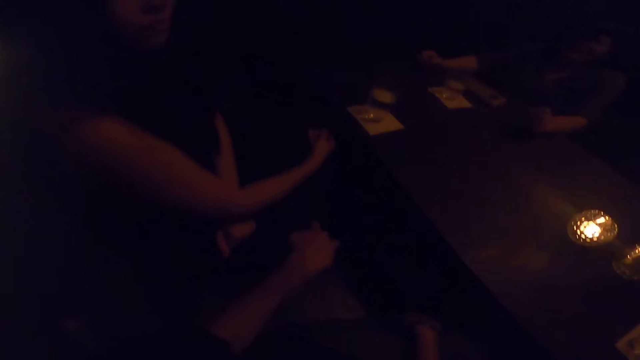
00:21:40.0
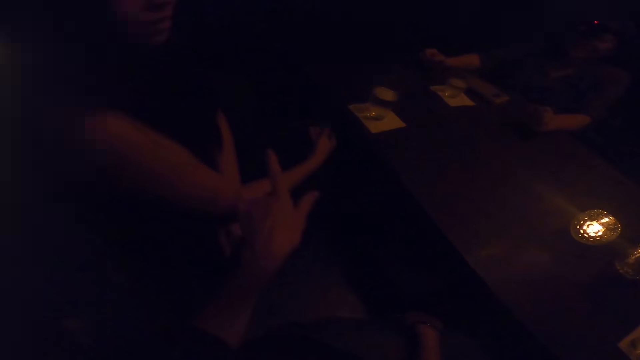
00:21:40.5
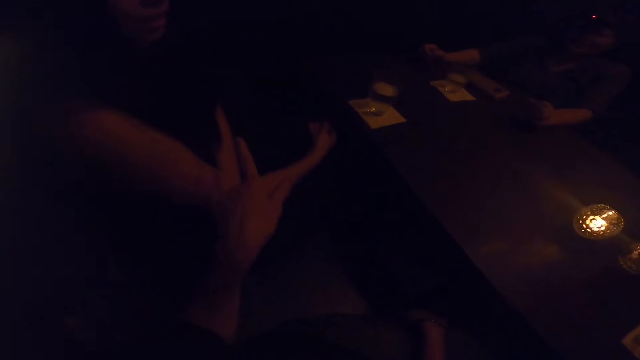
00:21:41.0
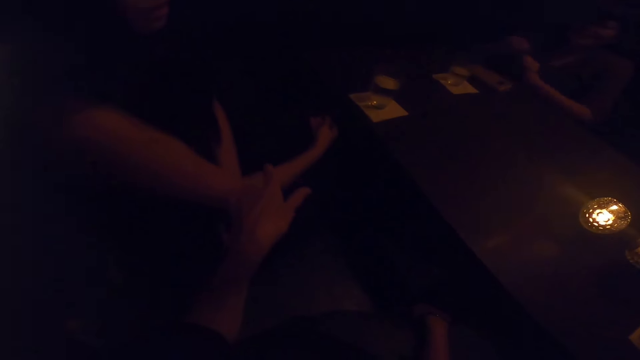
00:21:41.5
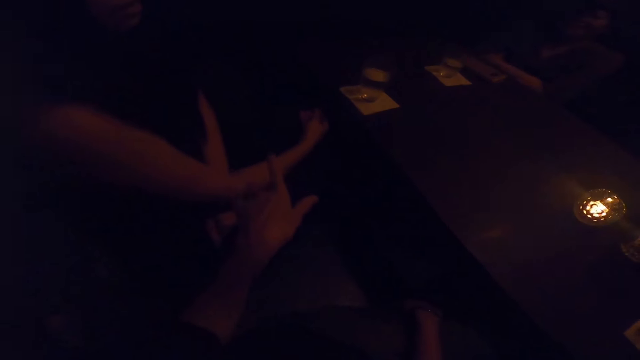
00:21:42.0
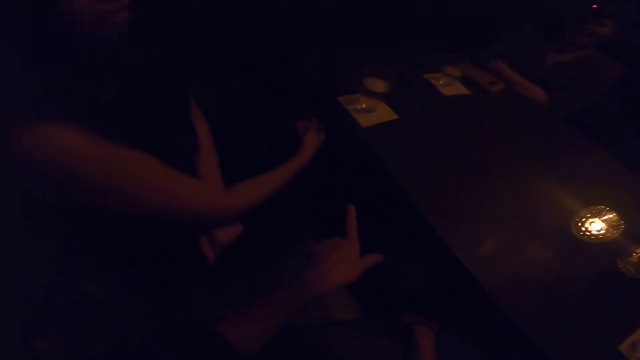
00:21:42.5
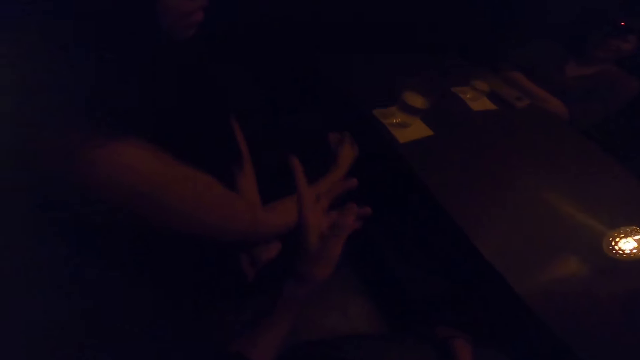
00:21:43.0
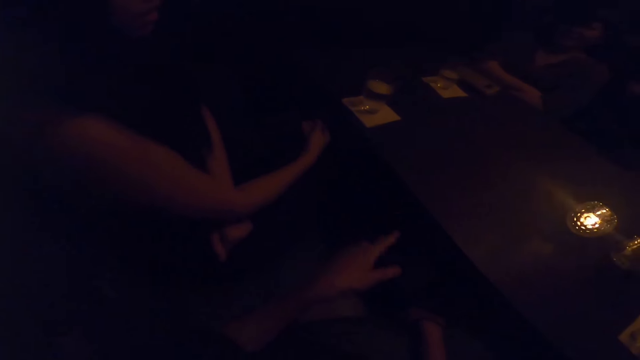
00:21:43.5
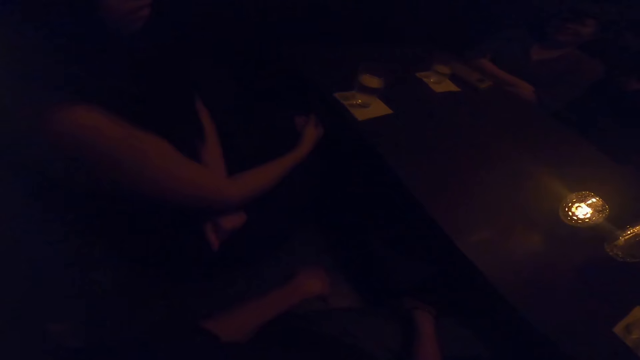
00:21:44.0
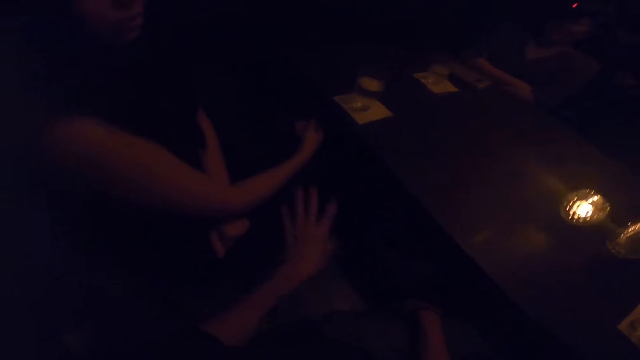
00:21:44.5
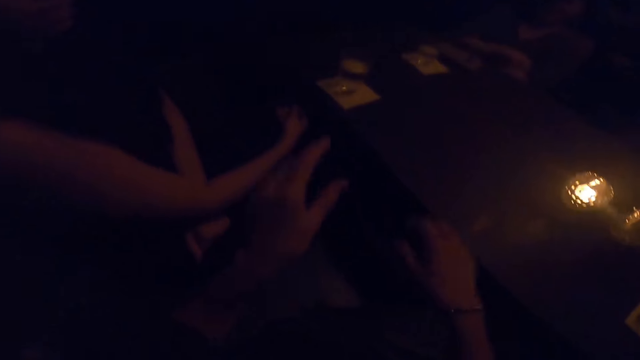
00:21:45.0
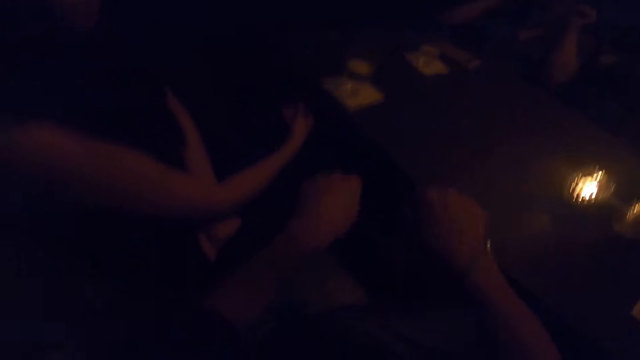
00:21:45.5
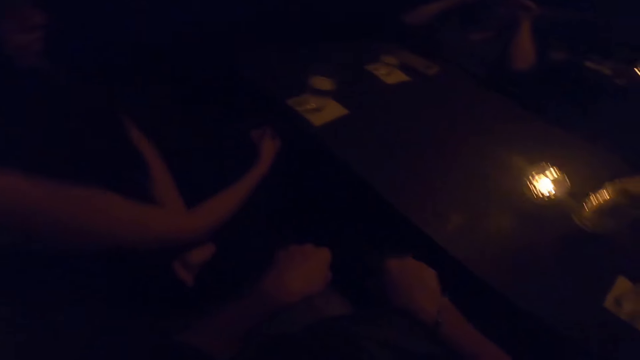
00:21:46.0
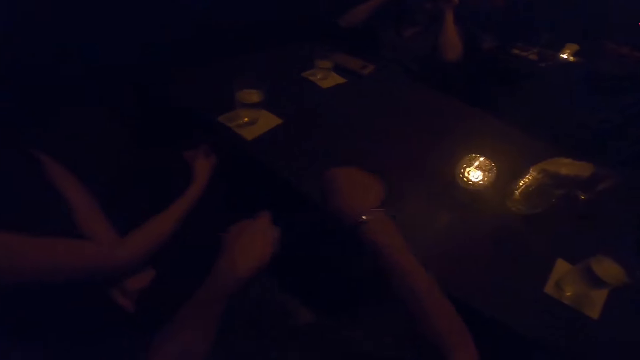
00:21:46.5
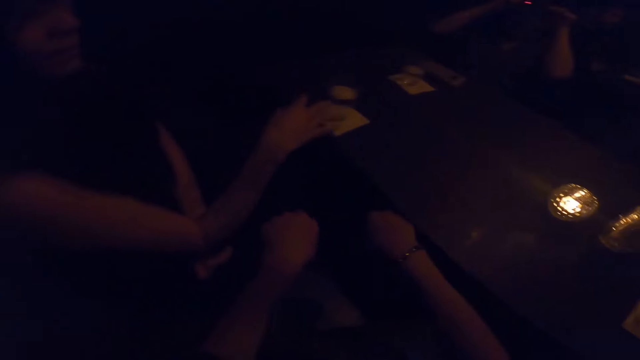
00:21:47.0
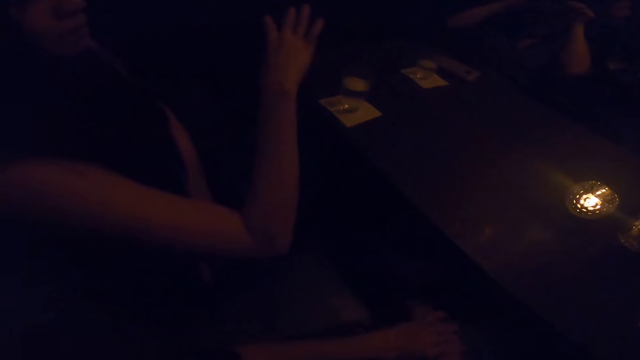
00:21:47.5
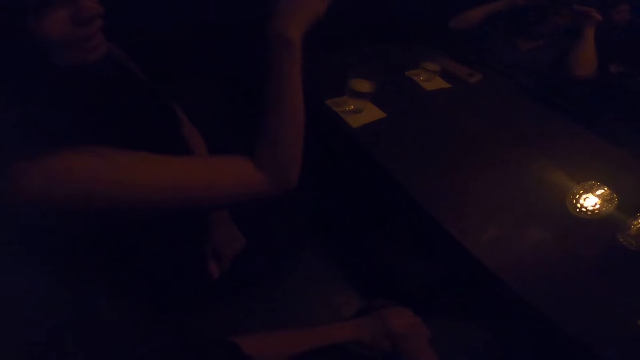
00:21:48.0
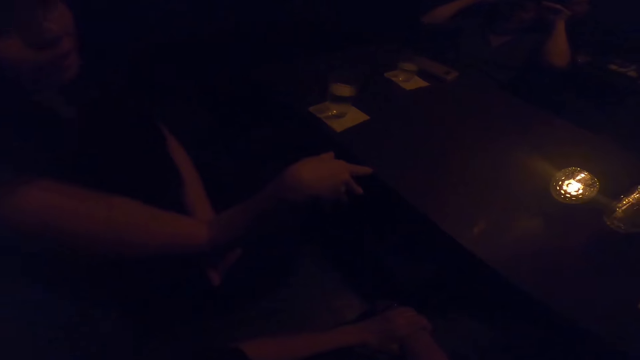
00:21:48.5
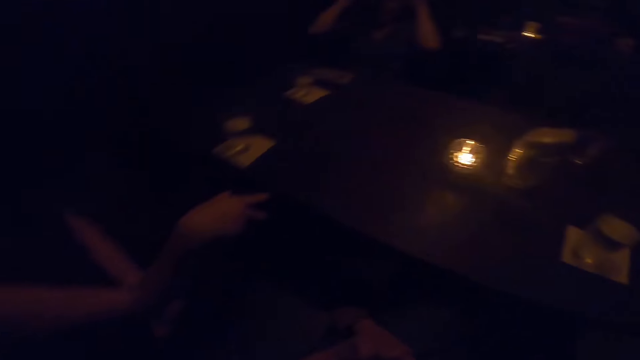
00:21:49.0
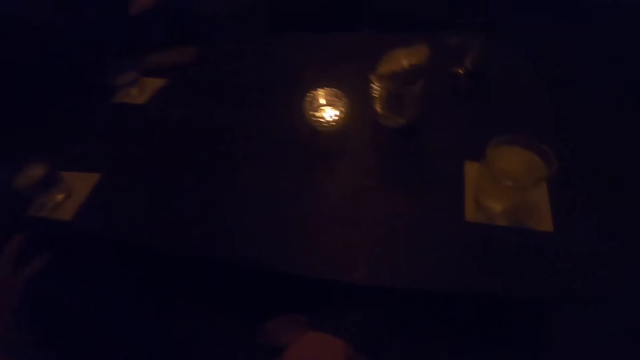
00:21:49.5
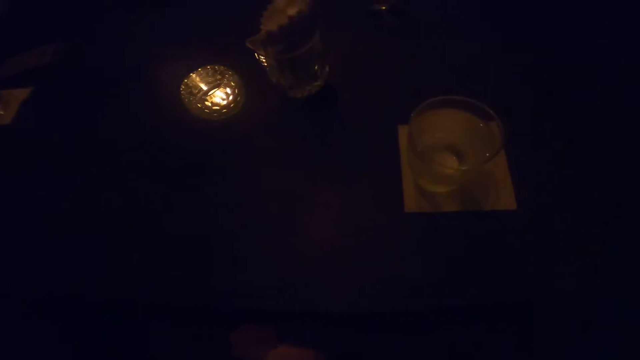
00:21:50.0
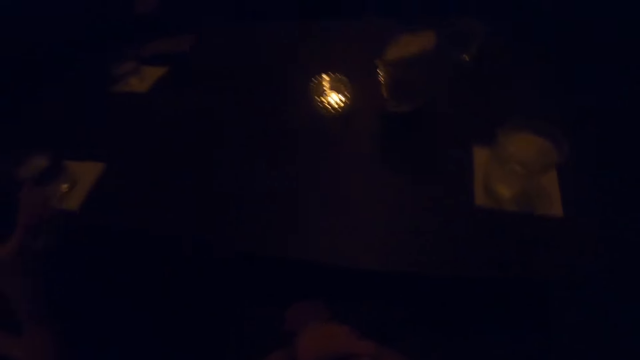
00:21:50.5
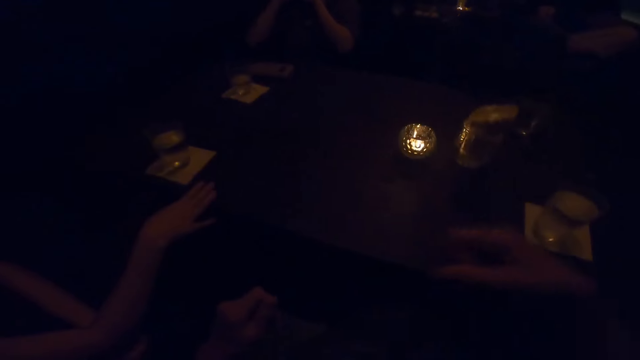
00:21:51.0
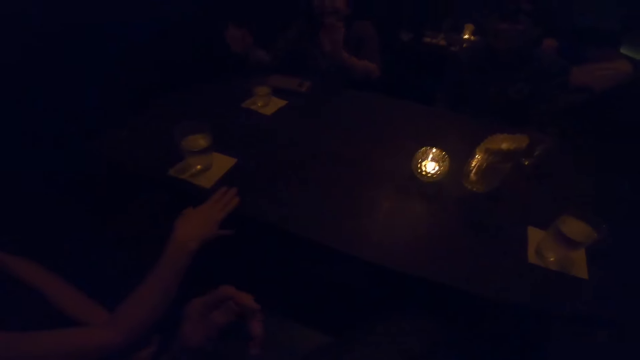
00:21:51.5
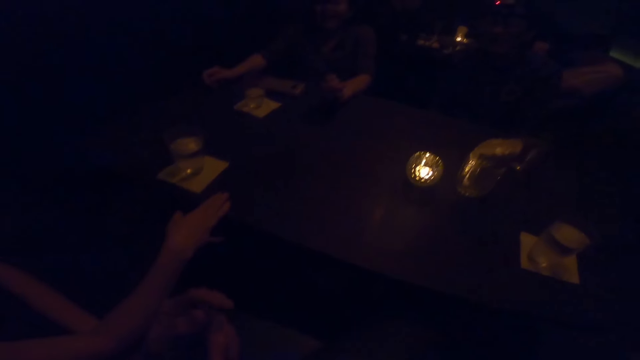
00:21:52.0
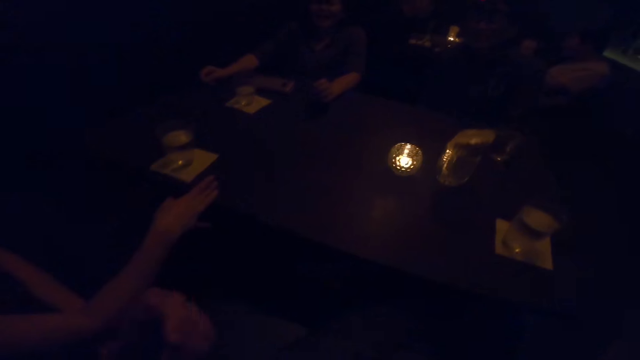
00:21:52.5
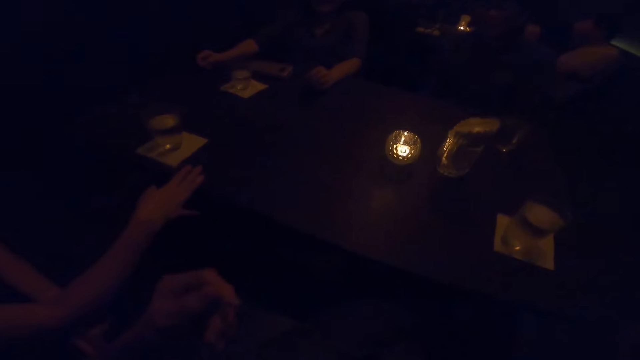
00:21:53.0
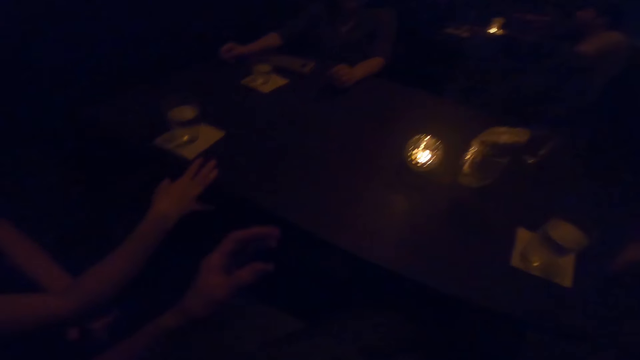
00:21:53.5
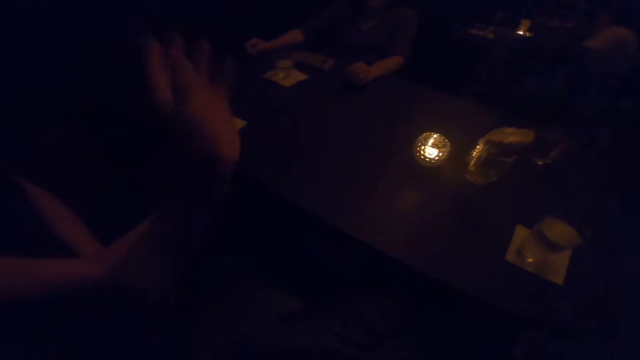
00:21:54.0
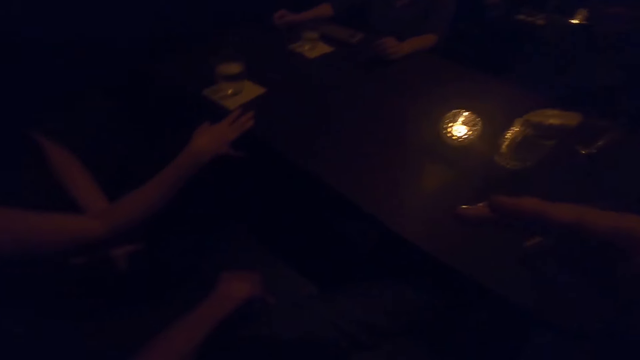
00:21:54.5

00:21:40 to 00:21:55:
A woman folds her hands. Another woman moves her right hand. The other woman places her right hand on the table.

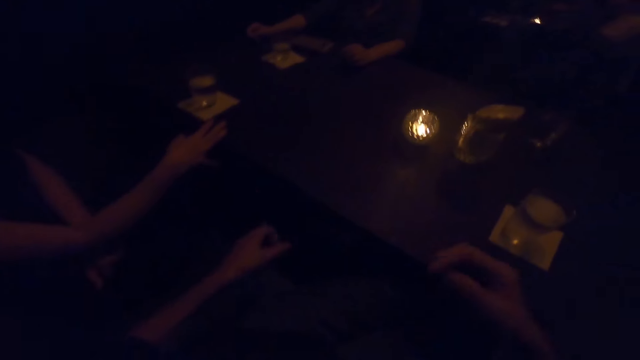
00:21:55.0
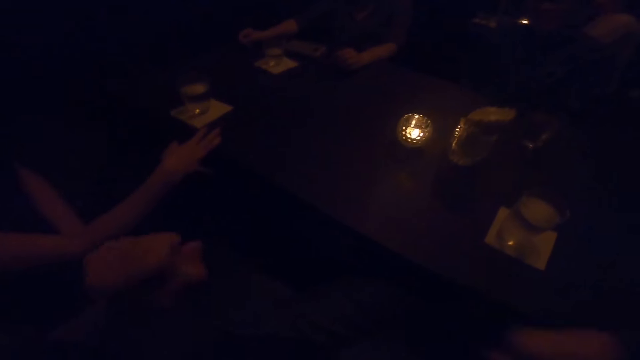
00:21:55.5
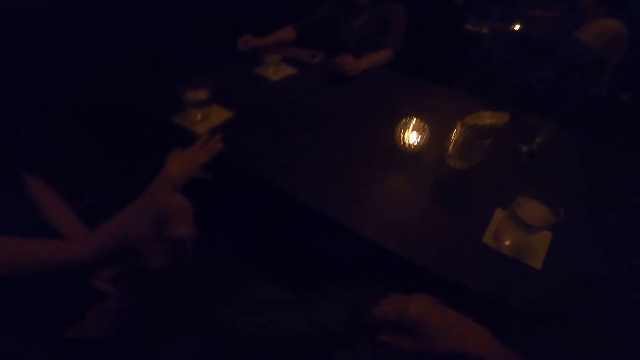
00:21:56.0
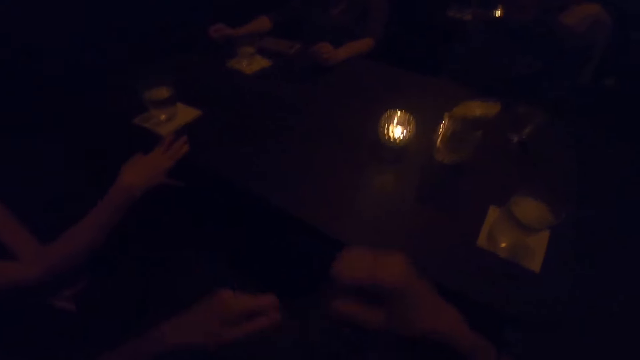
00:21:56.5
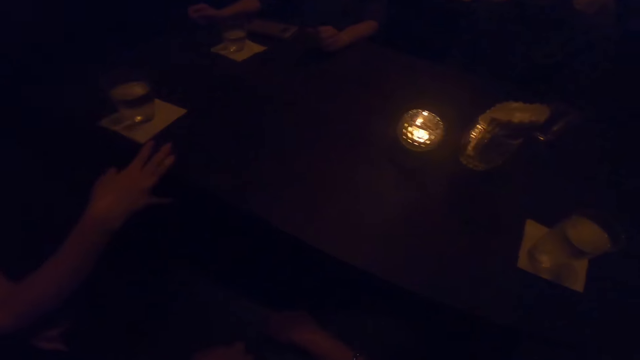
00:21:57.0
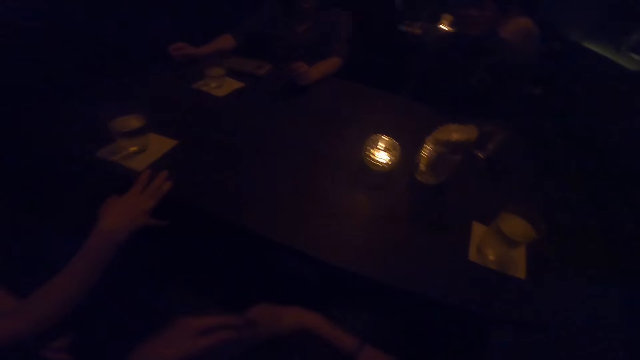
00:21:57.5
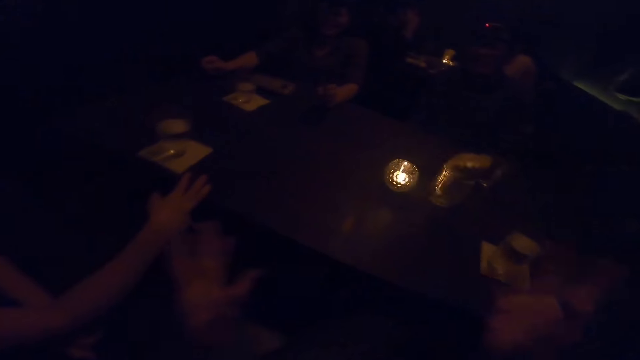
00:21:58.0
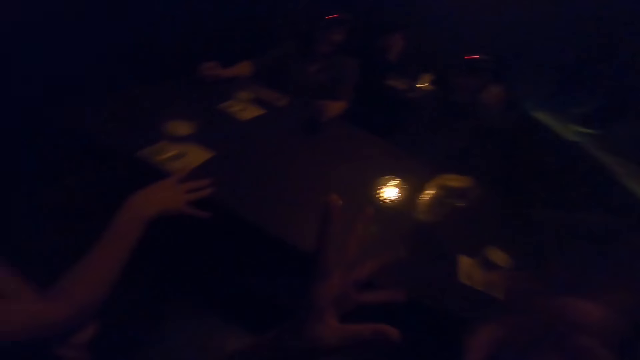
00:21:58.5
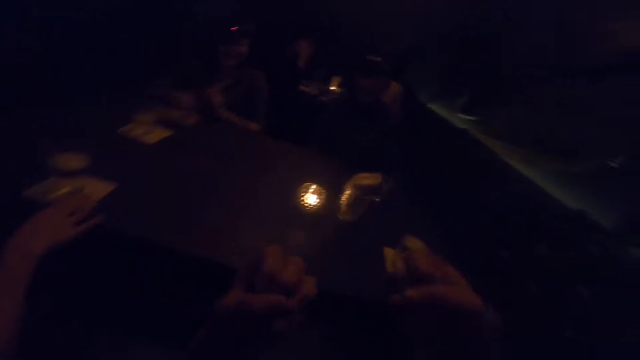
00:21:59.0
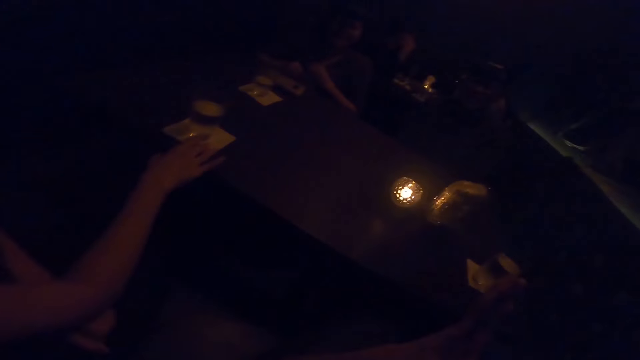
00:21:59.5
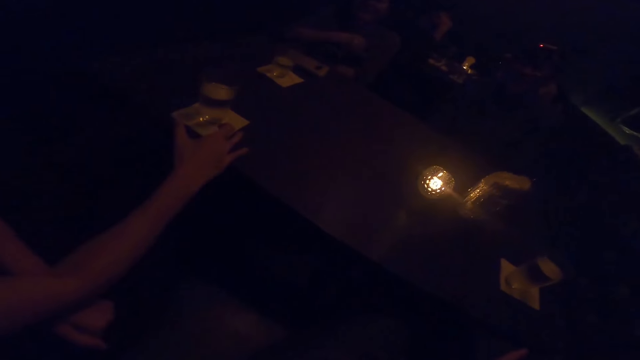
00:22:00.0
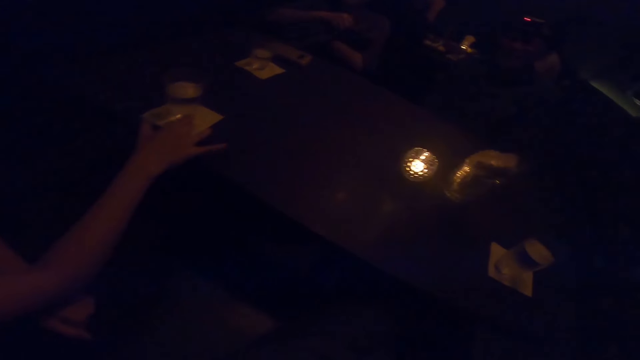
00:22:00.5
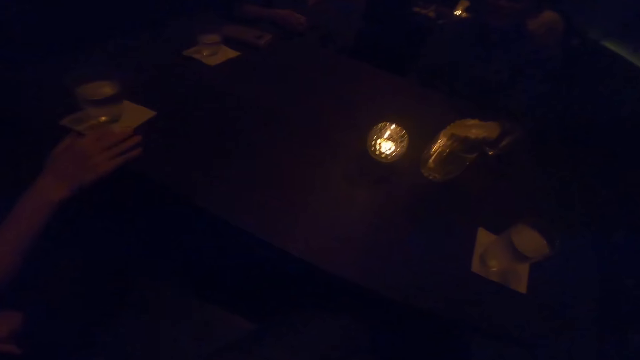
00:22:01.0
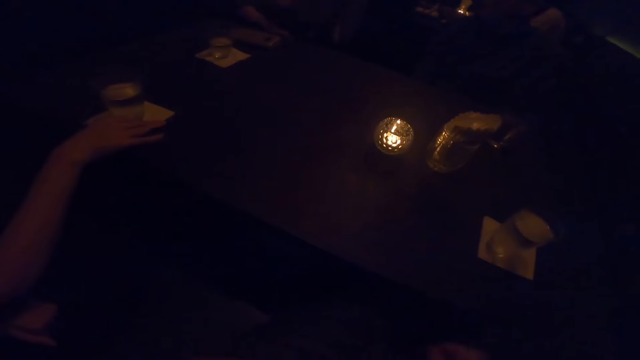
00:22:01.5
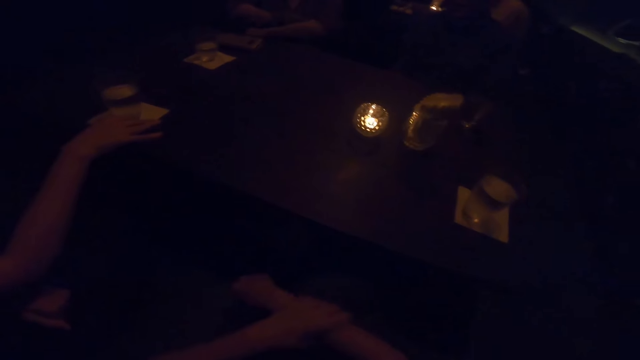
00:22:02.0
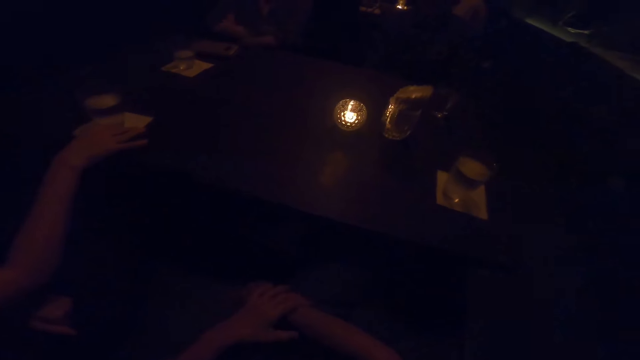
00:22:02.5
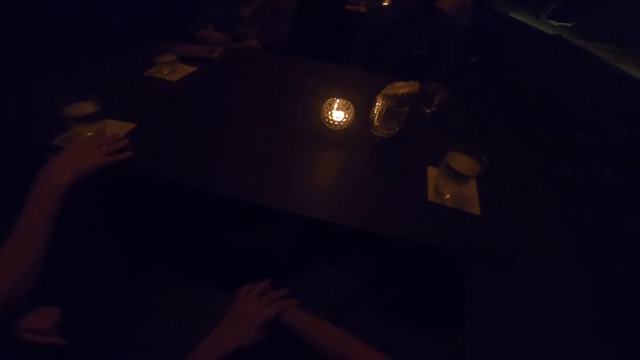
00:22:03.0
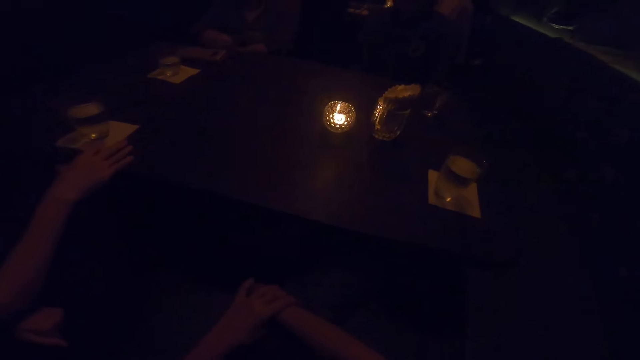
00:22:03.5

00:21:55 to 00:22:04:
A woman folds her hands.
